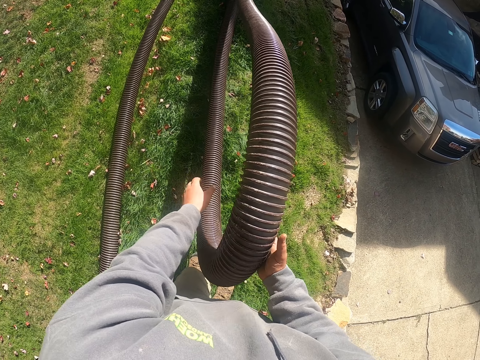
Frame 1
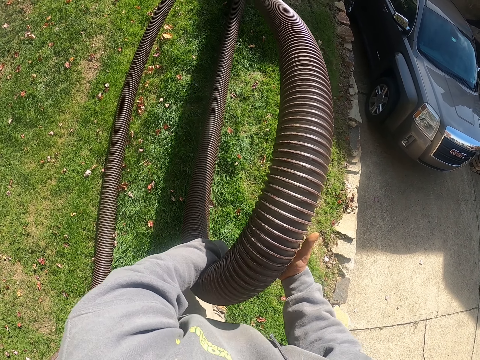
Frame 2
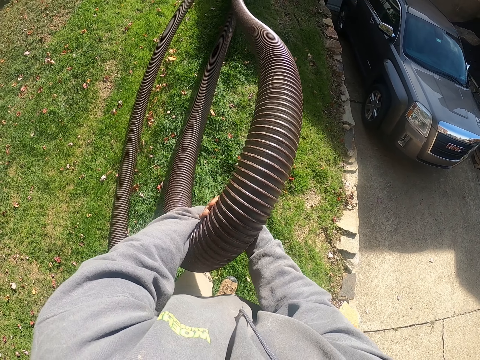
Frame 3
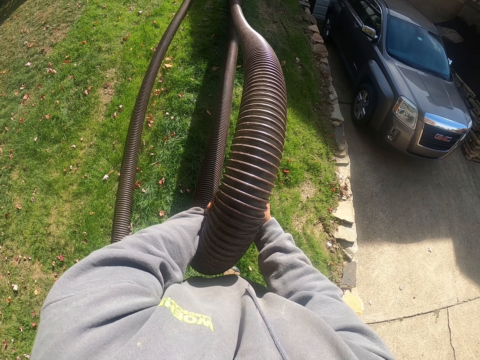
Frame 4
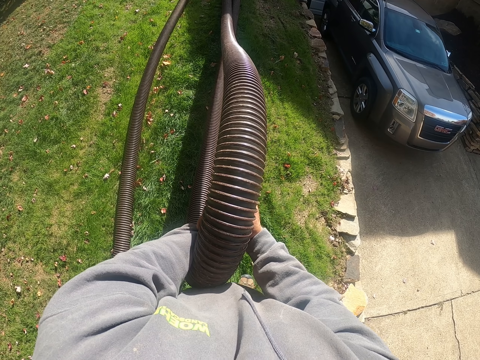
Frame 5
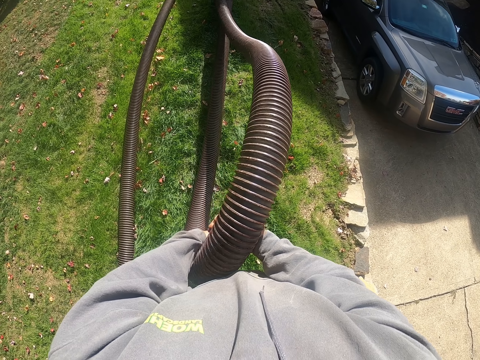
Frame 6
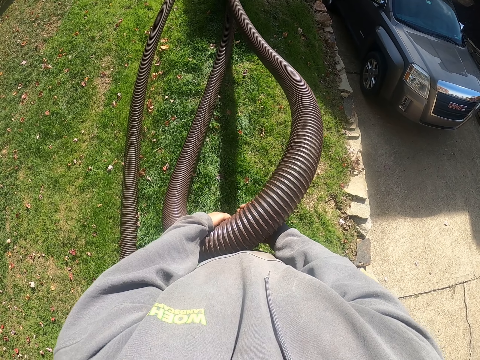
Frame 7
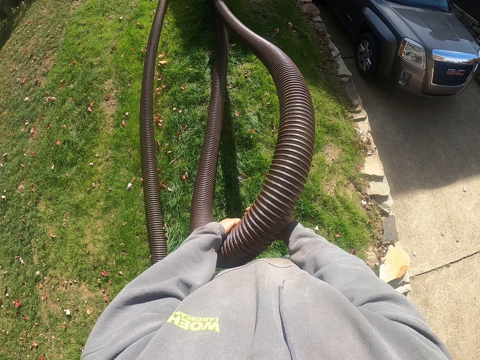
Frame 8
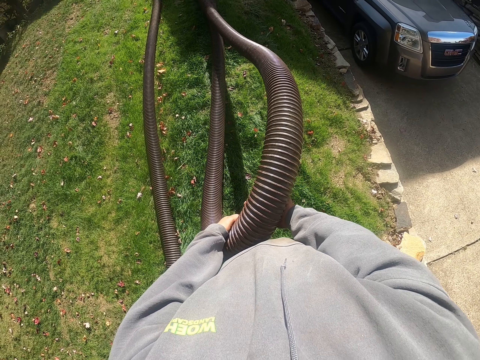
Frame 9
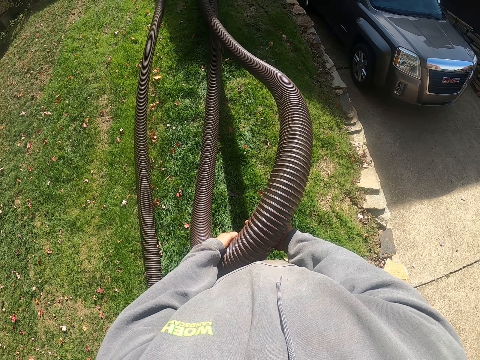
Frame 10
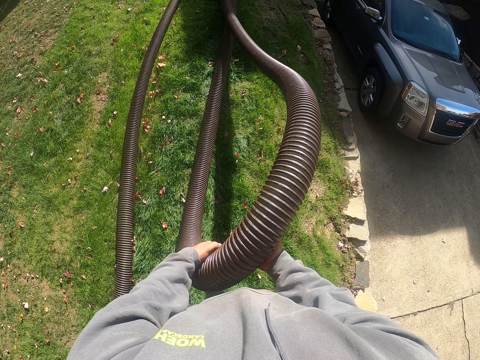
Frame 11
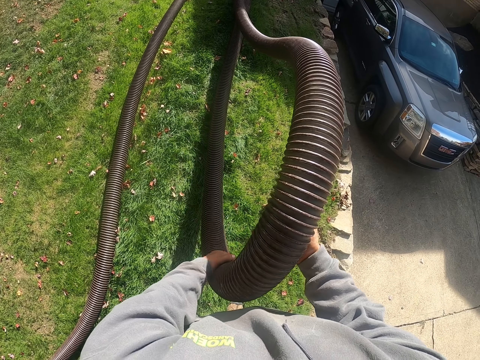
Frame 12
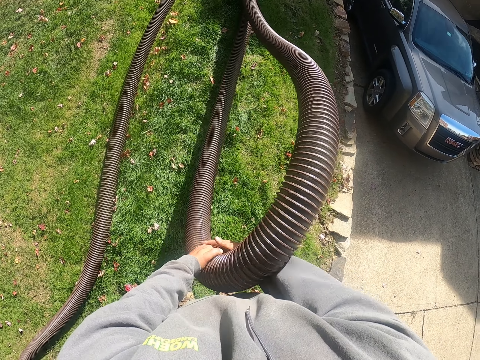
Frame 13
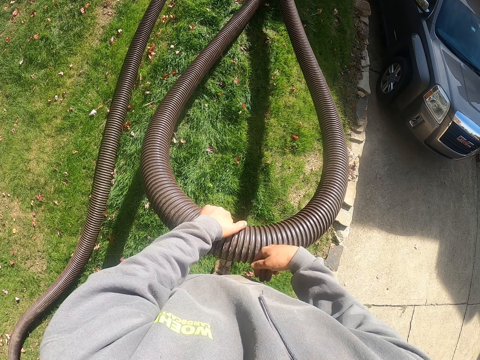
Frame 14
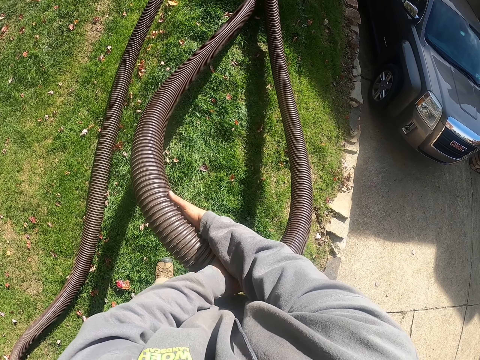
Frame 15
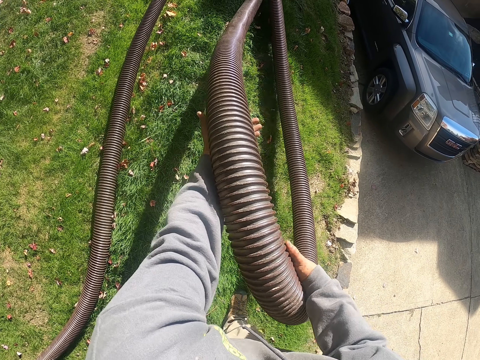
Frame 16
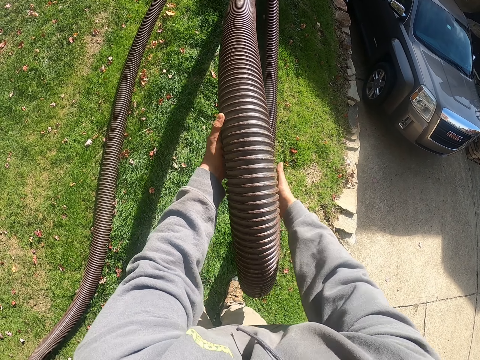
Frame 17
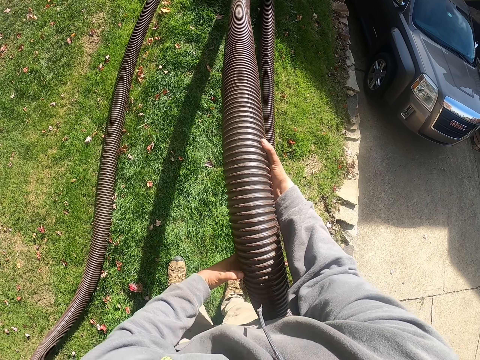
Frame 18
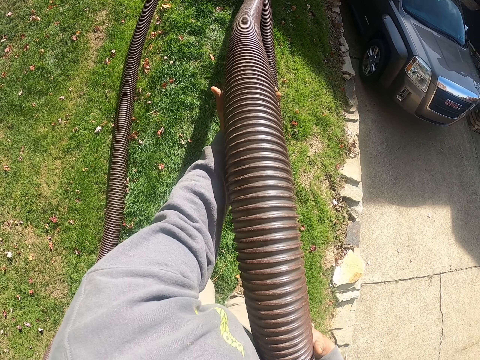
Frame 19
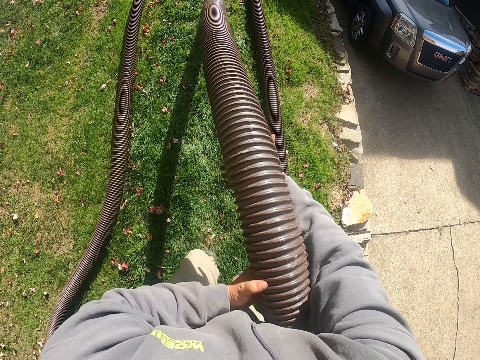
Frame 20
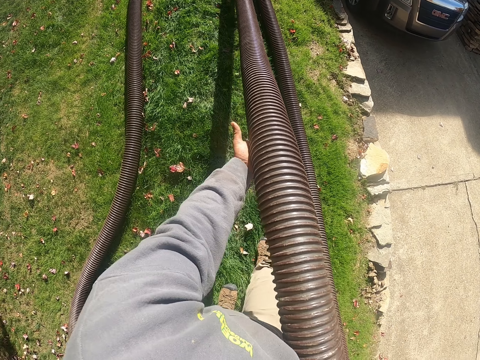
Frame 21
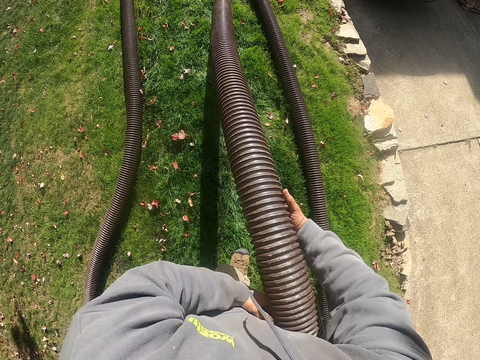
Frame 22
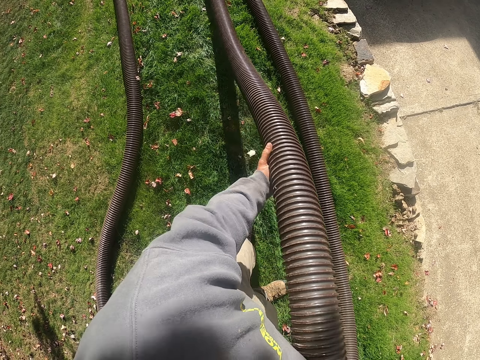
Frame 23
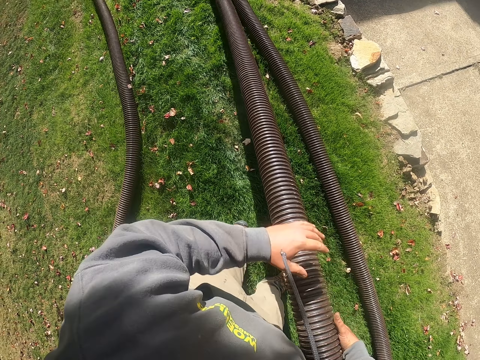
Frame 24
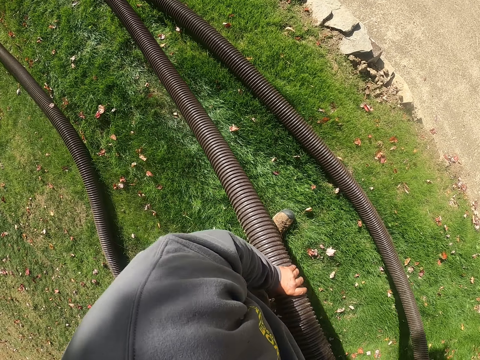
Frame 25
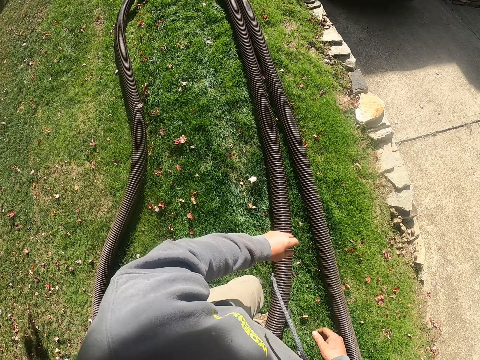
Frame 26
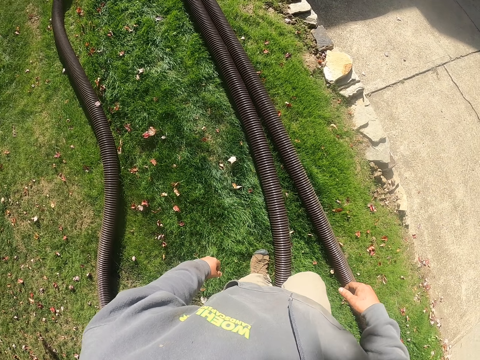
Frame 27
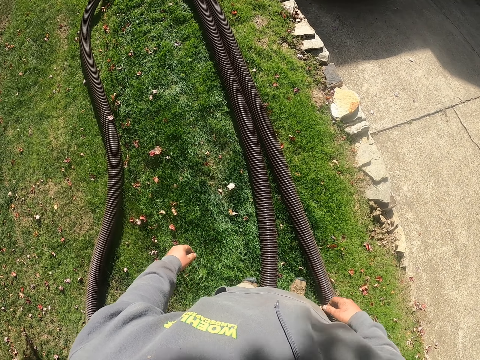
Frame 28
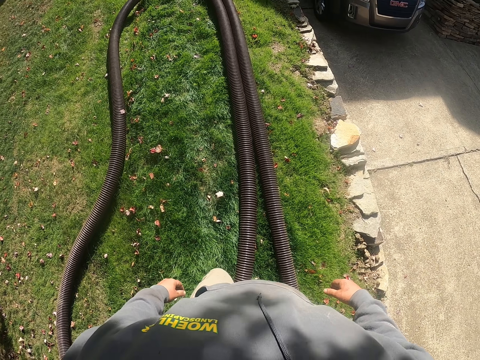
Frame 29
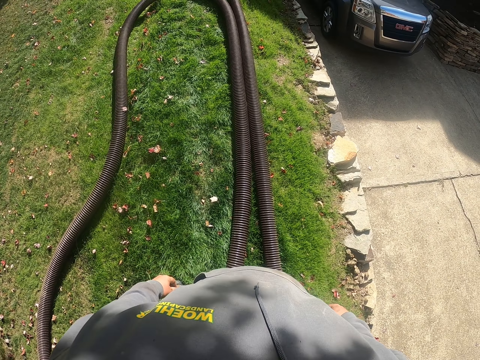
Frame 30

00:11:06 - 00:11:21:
The camera wearer holds the pipe with both hands. They drag the plastic pipe. They drop the pipe.

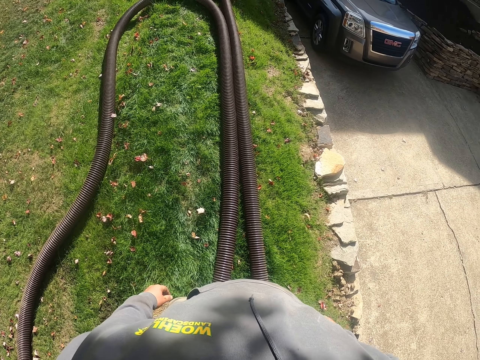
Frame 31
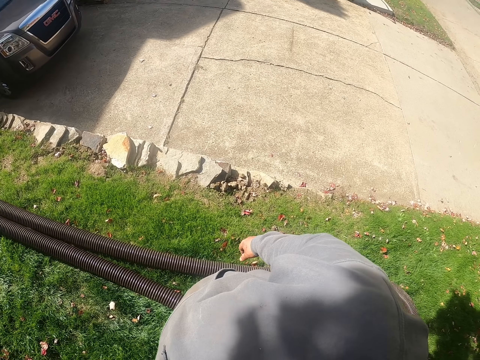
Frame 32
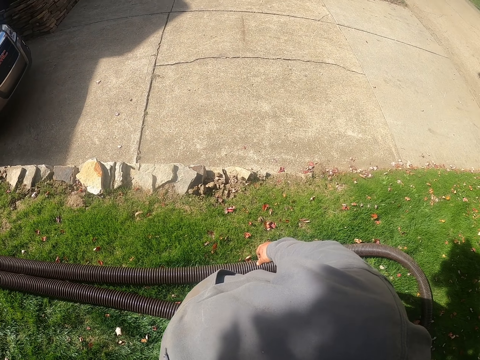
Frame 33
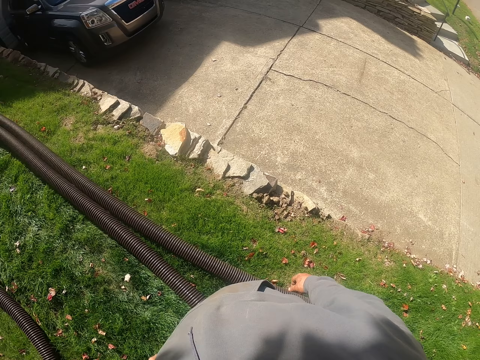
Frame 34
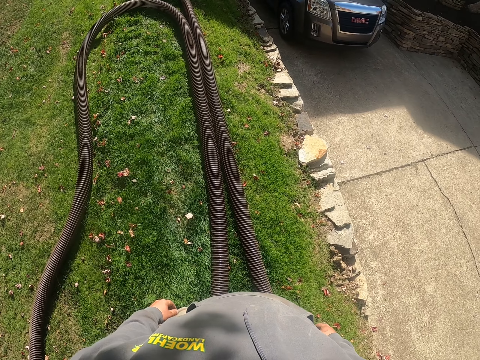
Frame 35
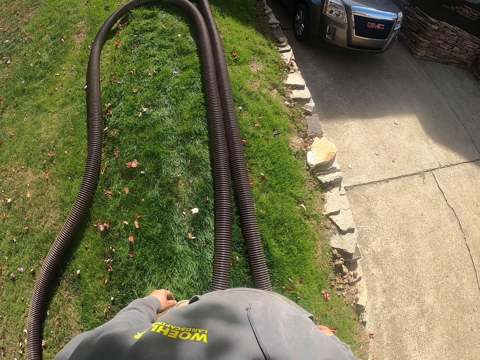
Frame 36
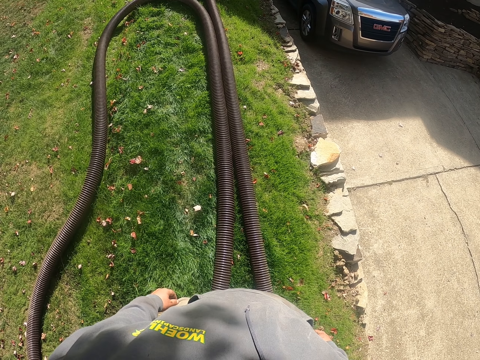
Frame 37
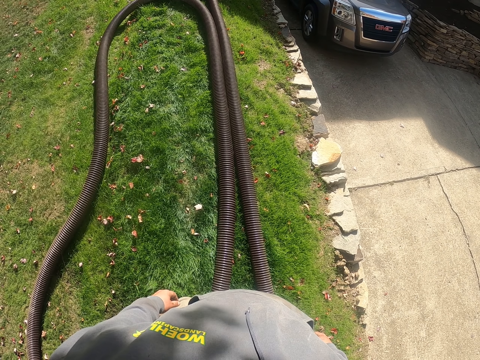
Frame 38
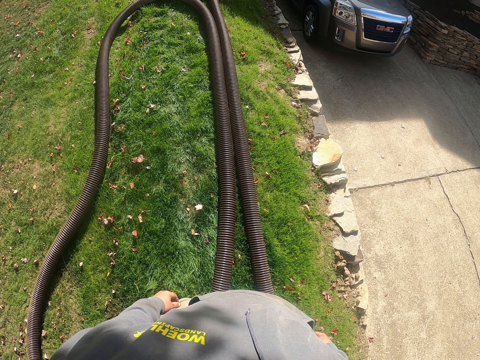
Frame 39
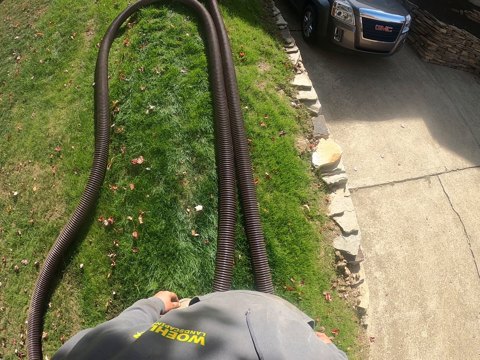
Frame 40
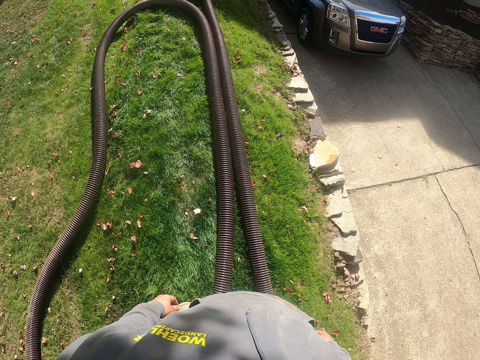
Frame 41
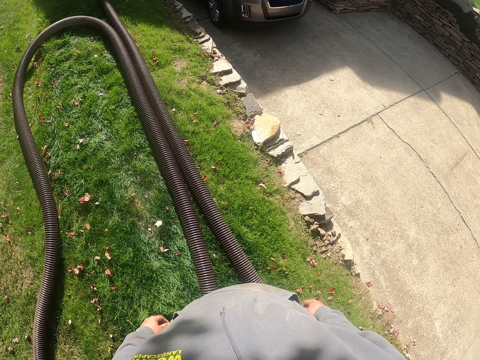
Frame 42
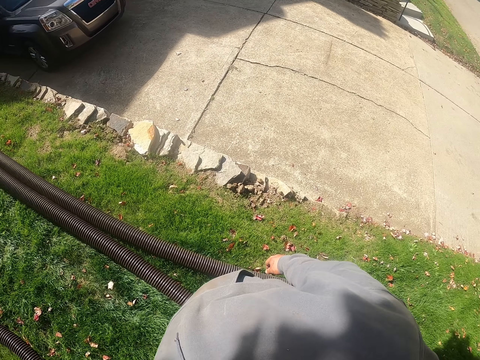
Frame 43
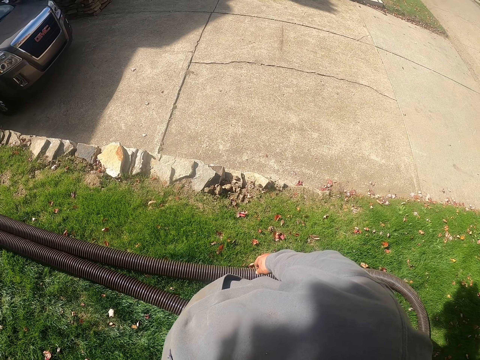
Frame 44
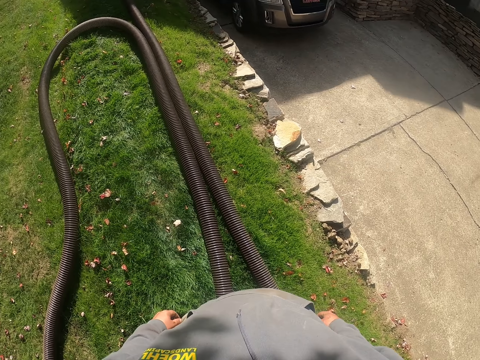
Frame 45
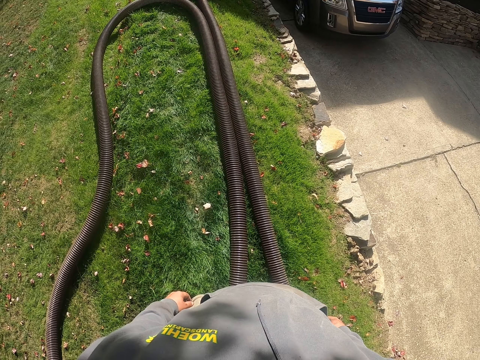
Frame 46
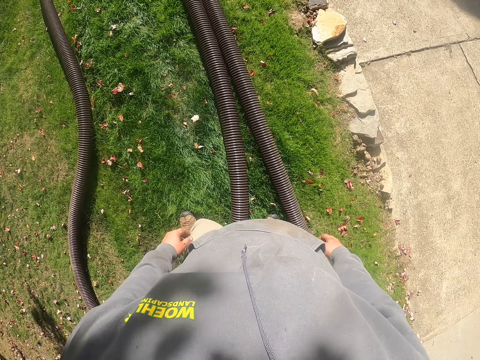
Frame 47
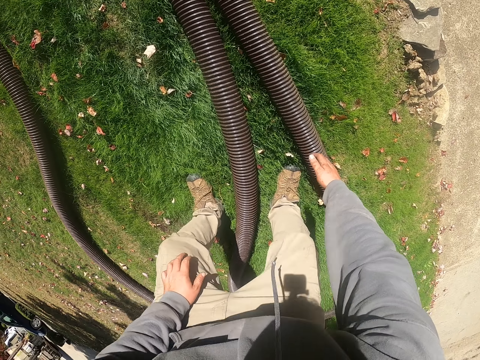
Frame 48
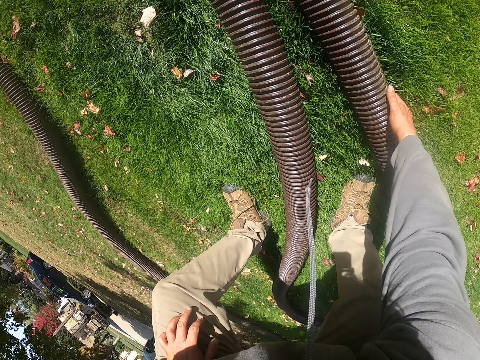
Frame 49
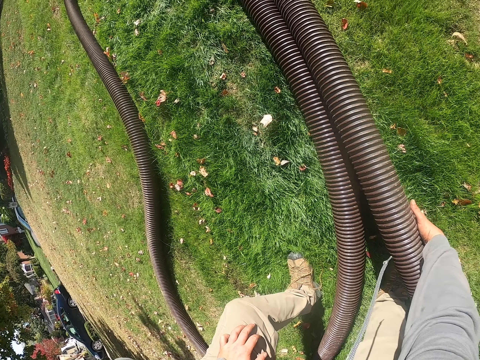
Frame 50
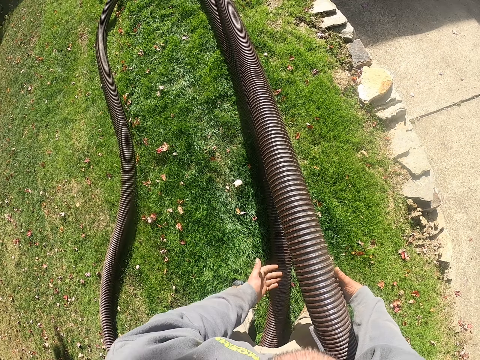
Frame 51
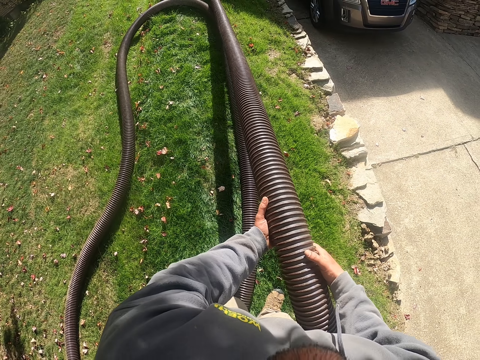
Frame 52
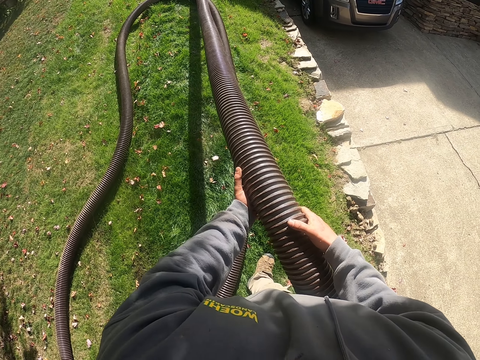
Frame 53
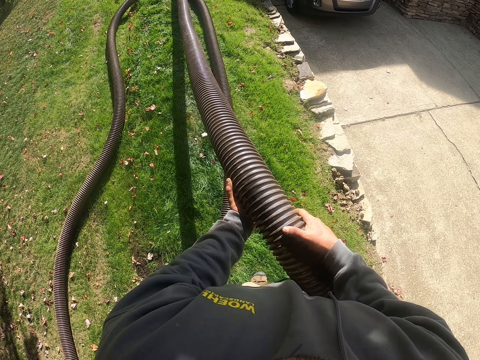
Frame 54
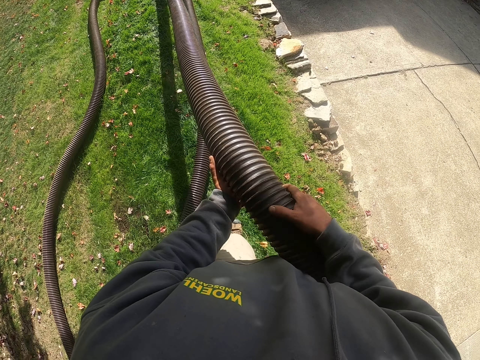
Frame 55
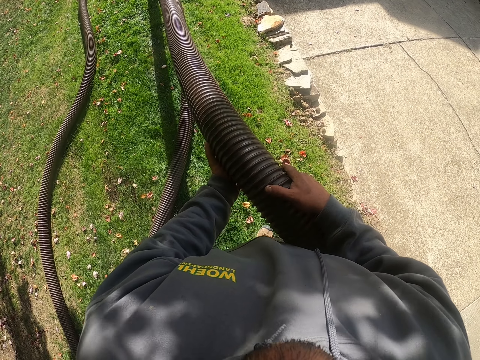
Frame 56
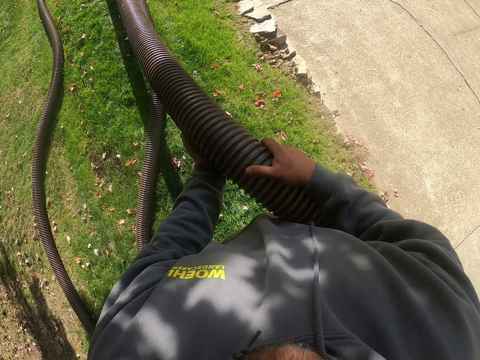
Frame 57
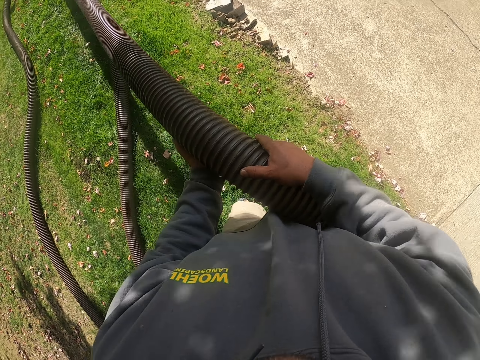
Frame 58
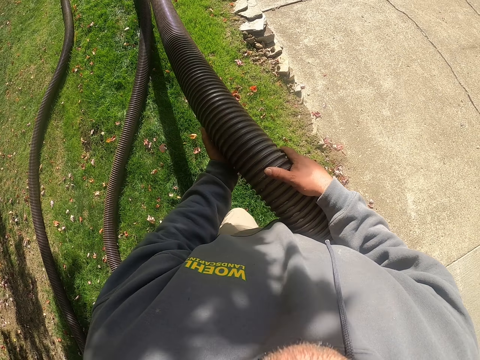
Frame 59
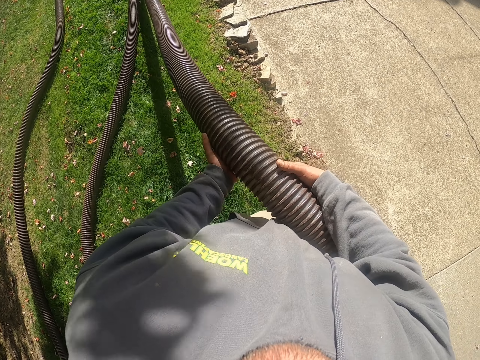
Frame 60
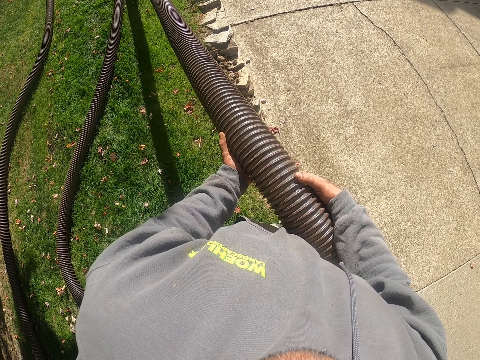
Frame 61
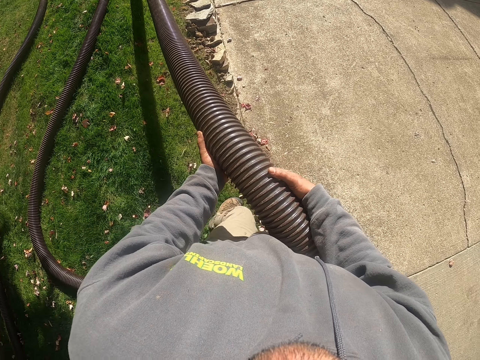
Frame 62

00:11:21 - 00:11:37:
The camera wearer looks on the walkway. They look on the walkway again. They pick up a pipe. They hold the plastic pipe with both hands. They pull the pipe.
